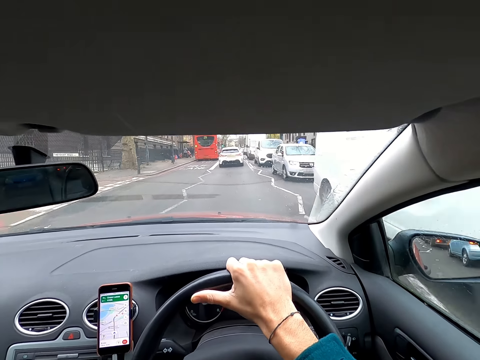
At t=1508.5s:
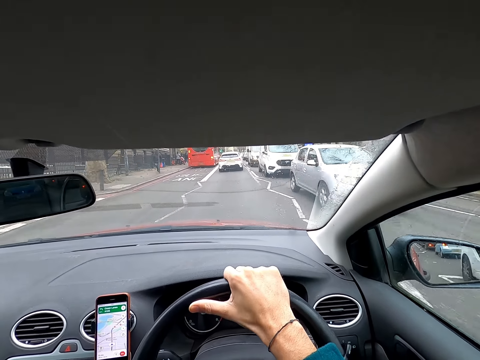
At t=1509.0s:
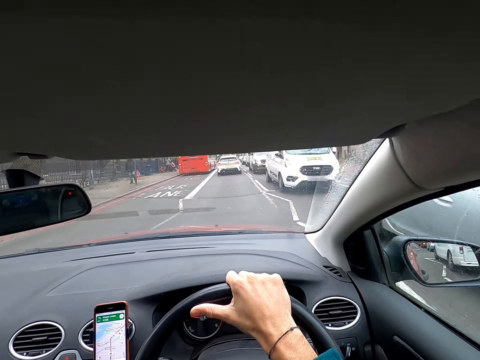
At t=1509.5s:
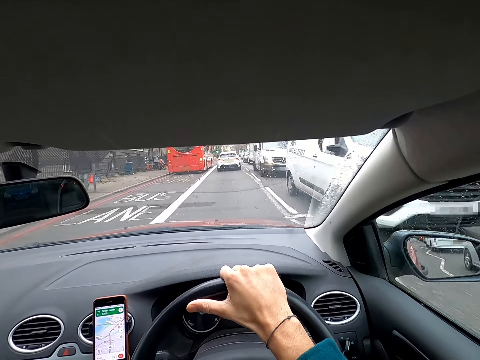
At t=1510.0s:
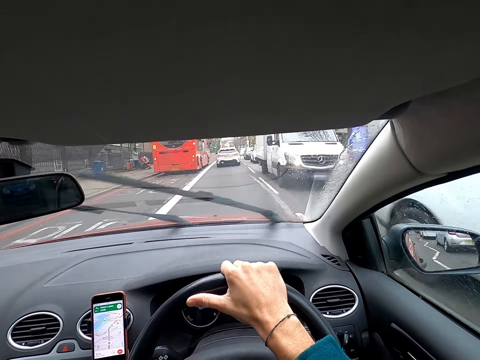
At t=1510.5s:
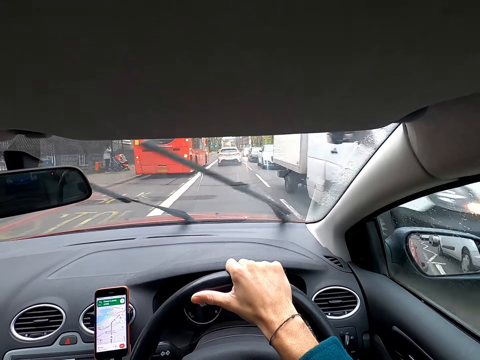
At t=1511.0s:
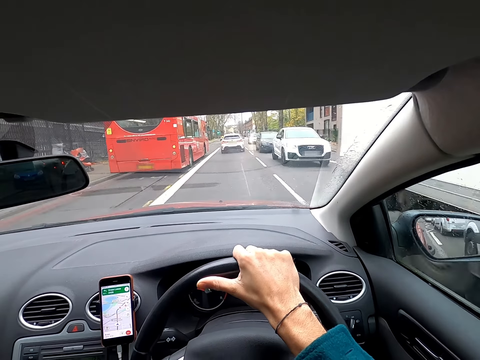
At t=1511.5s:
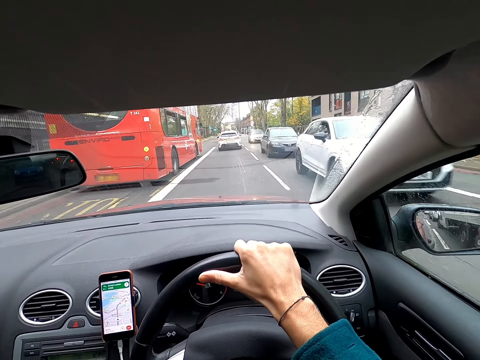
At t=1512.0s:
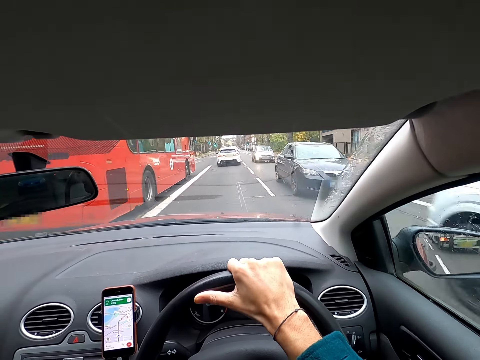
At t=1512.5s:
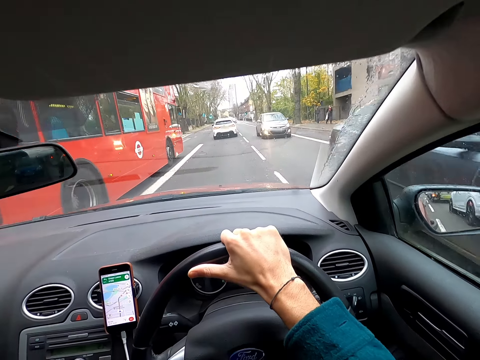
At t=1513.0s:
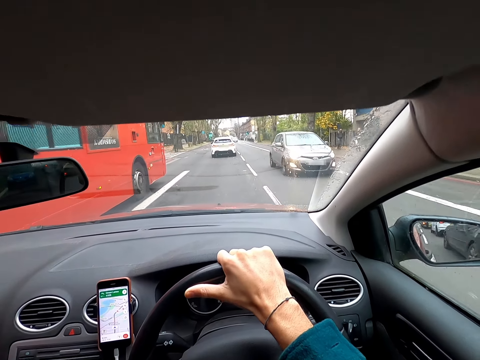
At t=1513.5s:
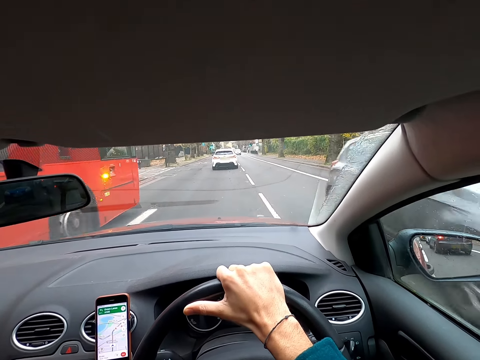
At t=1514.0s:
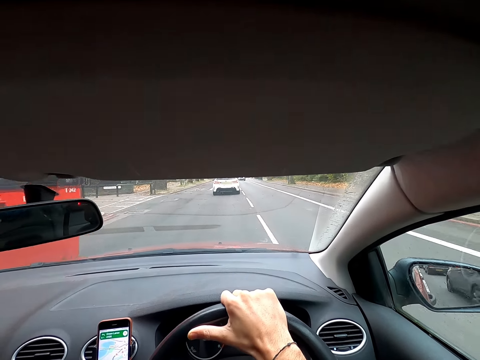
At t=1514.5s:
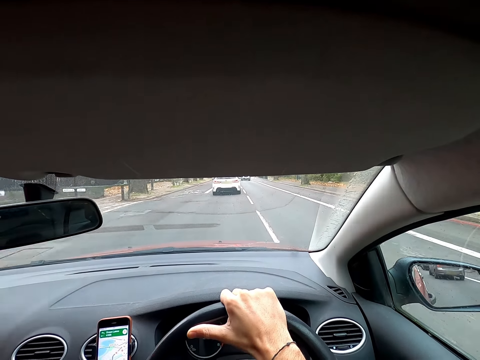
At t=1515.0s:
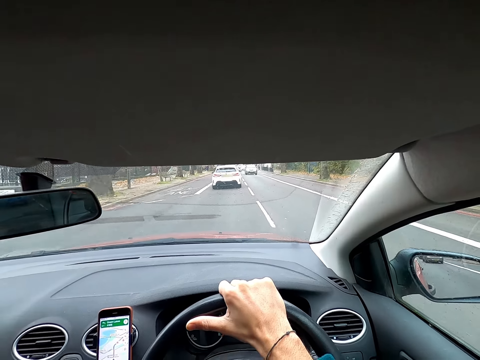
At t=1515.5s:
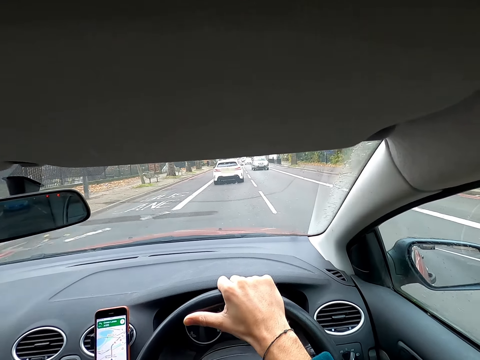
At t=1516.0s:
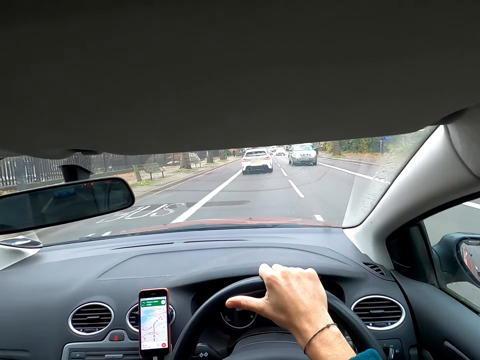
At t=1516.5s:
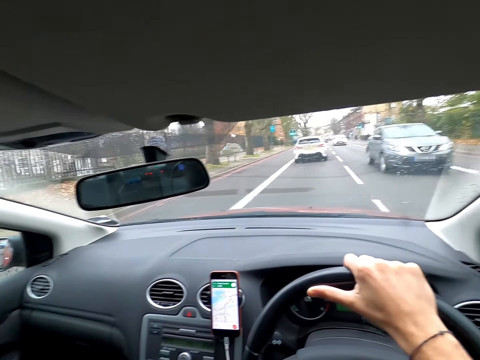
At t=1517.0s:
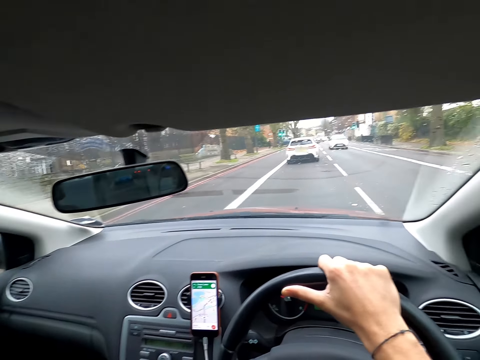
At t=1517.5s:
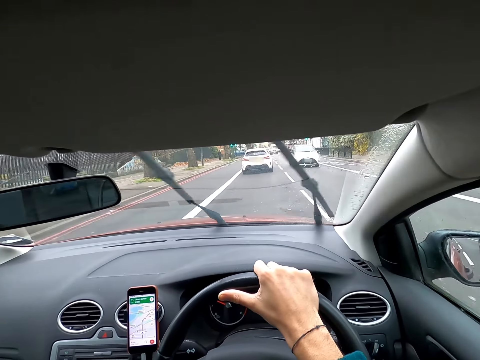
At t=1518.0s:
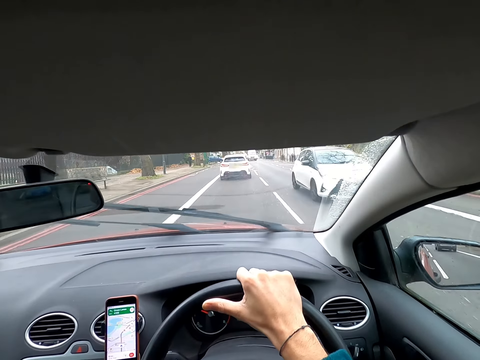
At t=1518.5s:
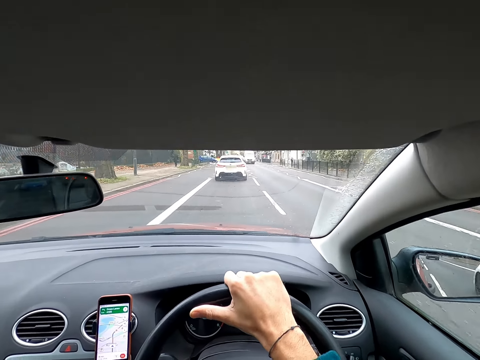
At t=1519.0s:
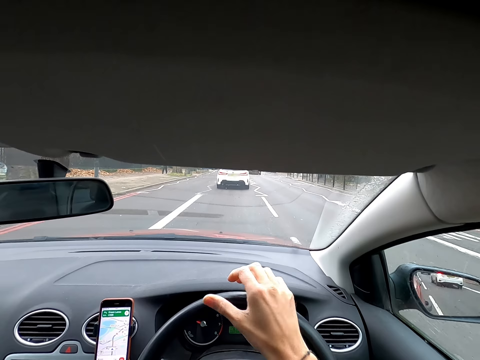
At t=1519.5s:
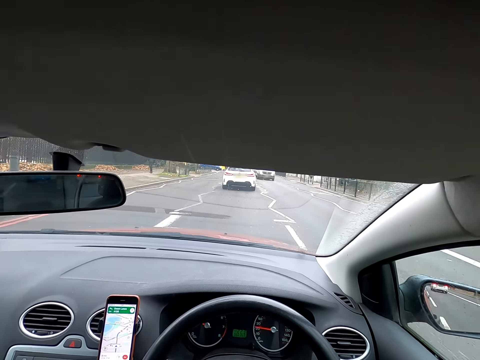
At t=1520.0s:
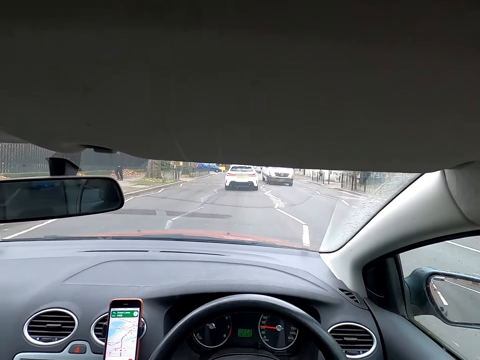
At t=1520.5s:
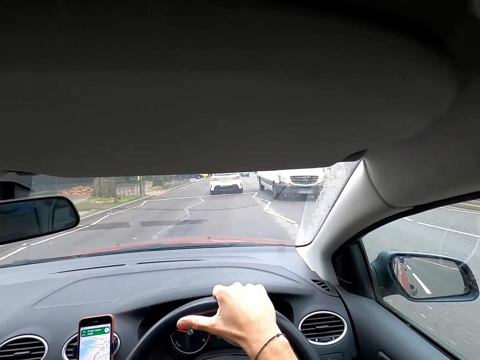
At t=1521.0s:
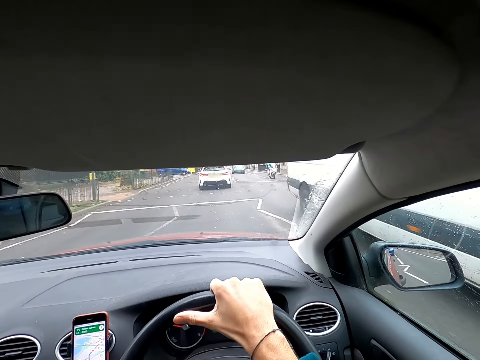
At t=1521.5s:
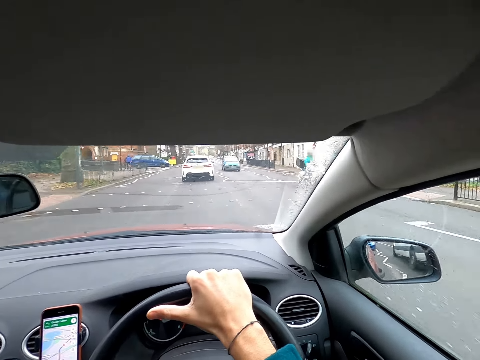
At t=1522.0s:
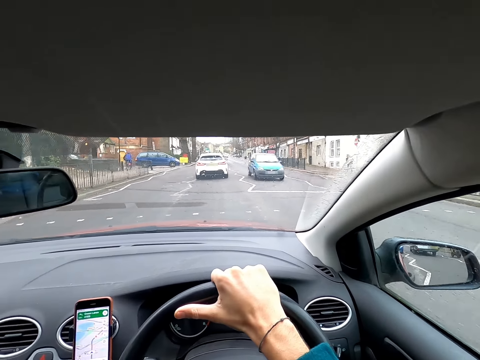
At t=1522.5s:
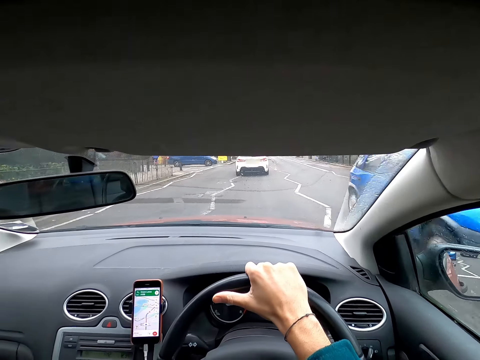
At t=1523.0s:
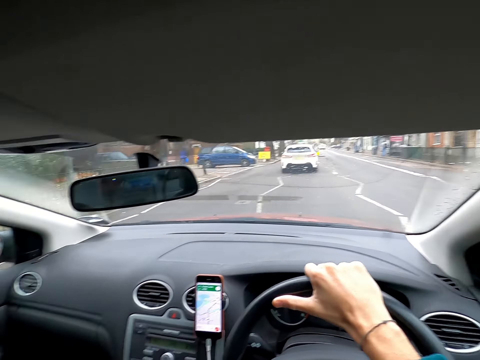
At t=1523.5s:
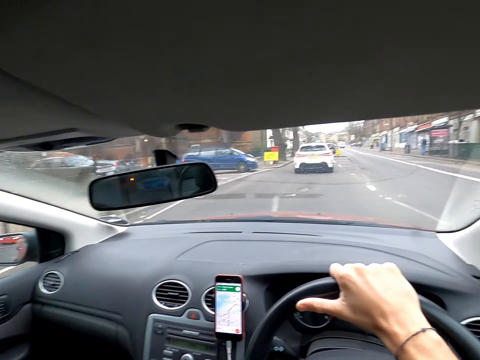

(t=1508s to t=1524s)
The camera wearer drives past a white bus. He drives past a white car. He drives past a white bus. He does so again. He drives past a white car, a red bus, a black car, an ash car. He drives past a black car. He drives past a white car. He touches his face with his right hand. He drives past a white bus. He drives past a biker. He drives past a blue car.

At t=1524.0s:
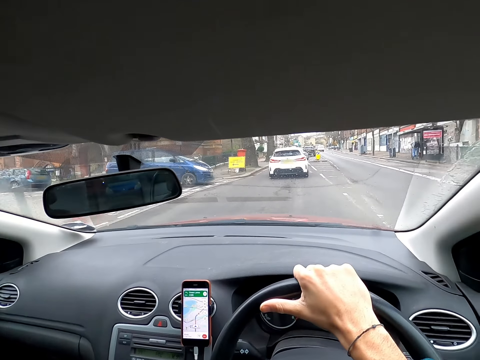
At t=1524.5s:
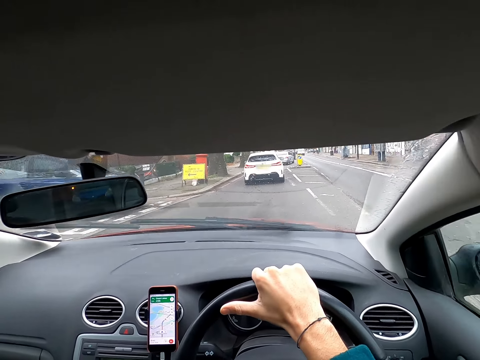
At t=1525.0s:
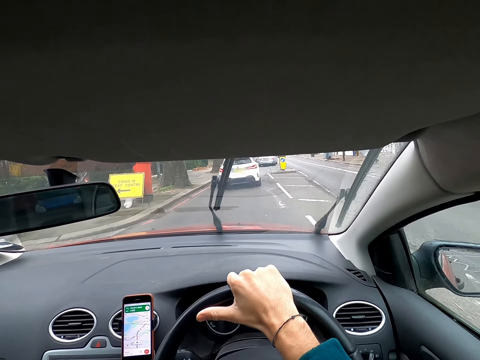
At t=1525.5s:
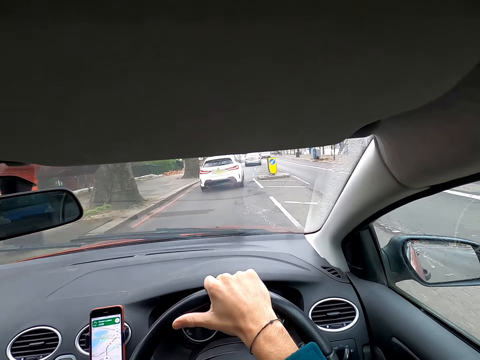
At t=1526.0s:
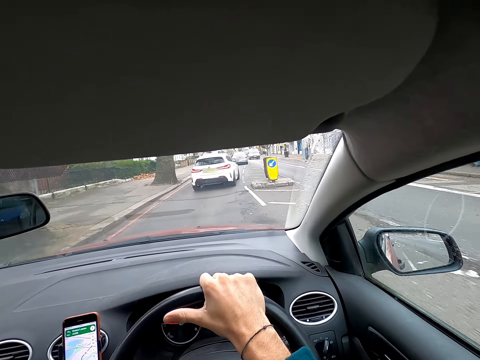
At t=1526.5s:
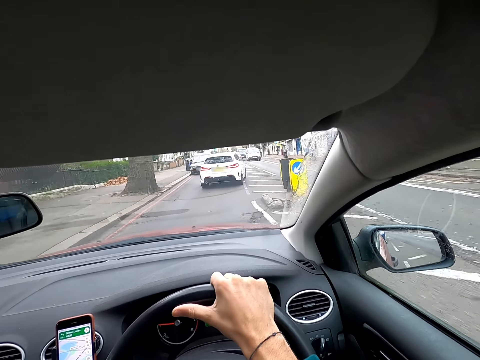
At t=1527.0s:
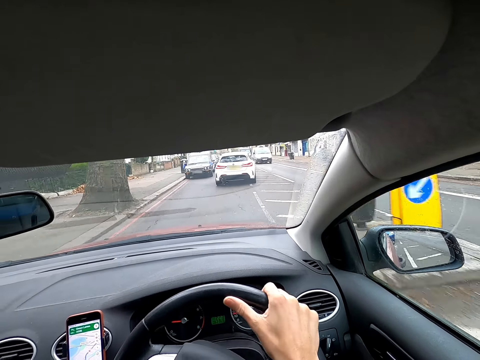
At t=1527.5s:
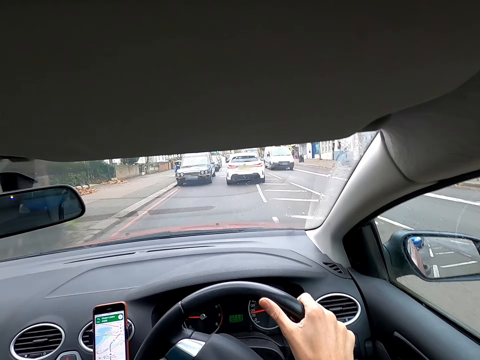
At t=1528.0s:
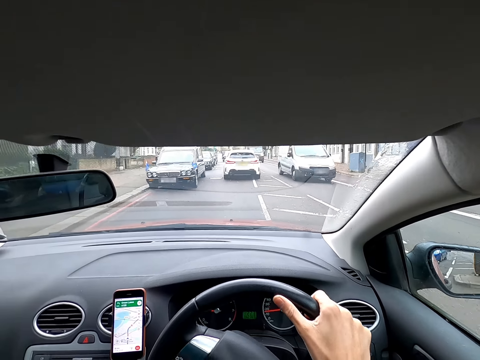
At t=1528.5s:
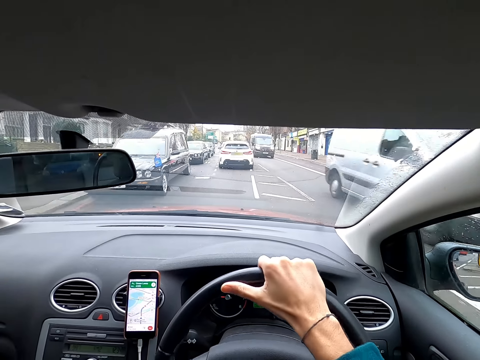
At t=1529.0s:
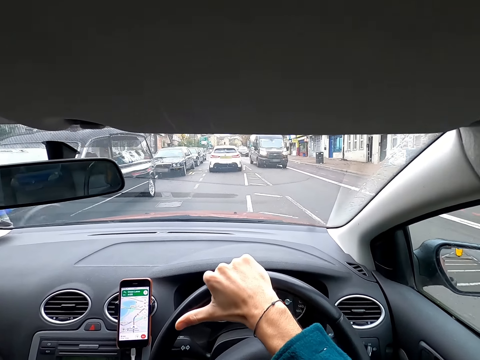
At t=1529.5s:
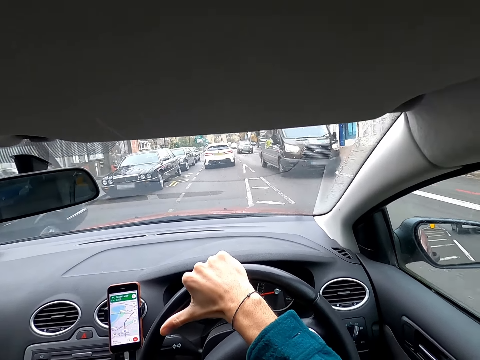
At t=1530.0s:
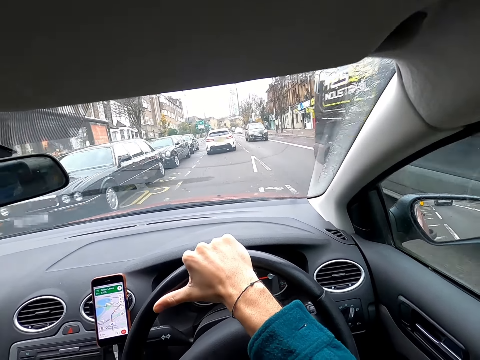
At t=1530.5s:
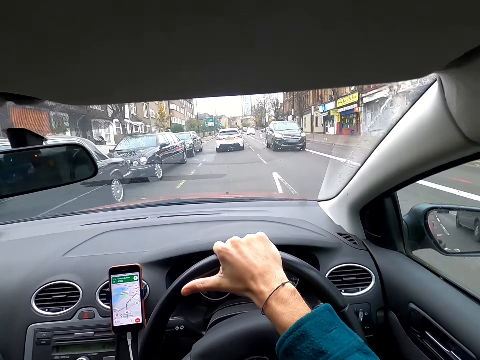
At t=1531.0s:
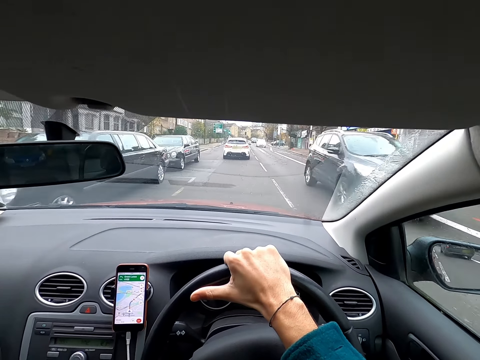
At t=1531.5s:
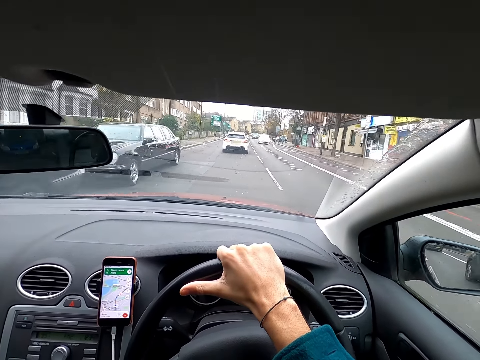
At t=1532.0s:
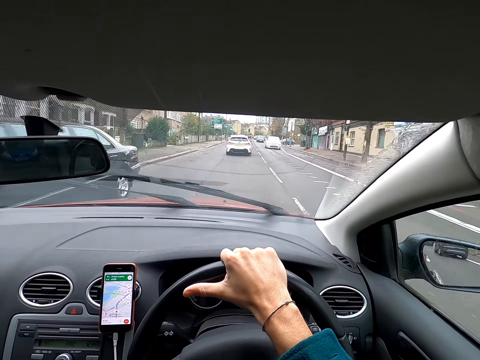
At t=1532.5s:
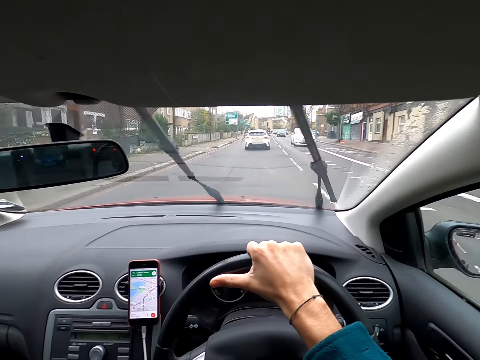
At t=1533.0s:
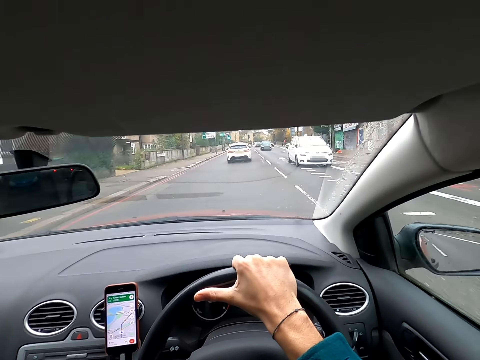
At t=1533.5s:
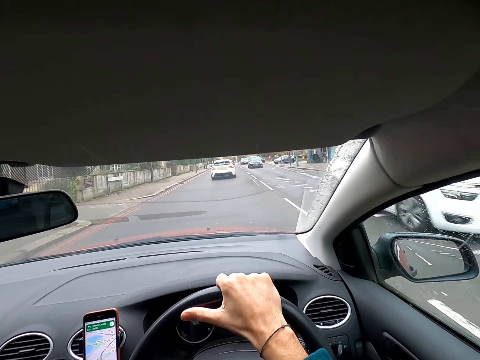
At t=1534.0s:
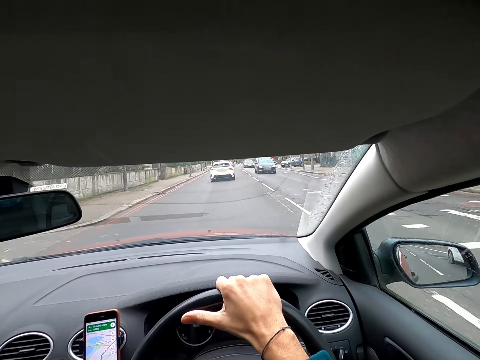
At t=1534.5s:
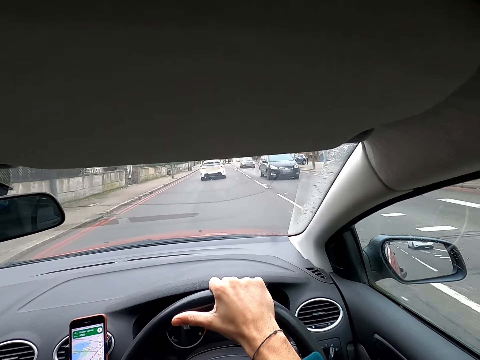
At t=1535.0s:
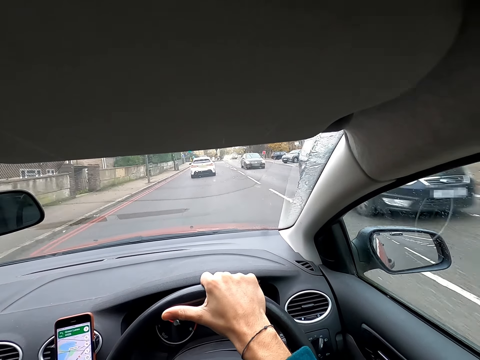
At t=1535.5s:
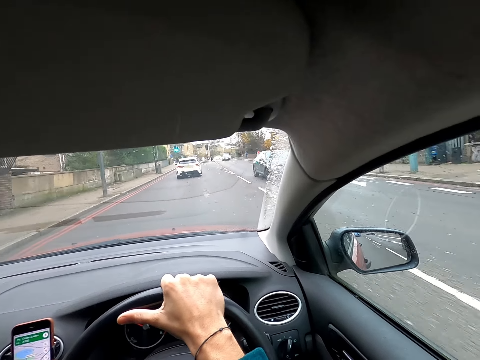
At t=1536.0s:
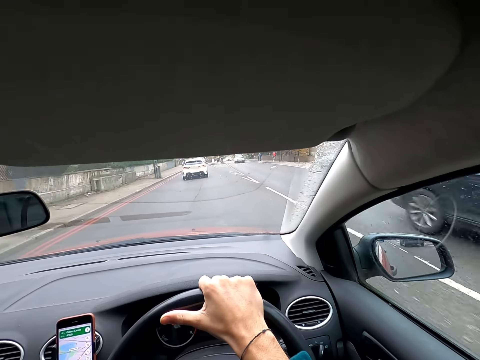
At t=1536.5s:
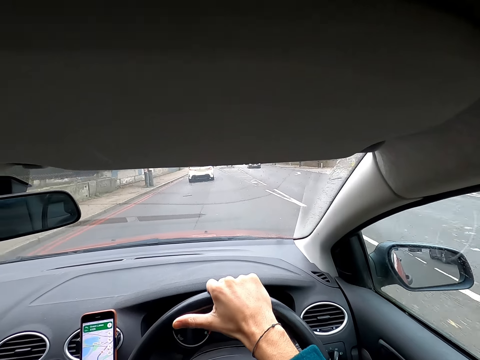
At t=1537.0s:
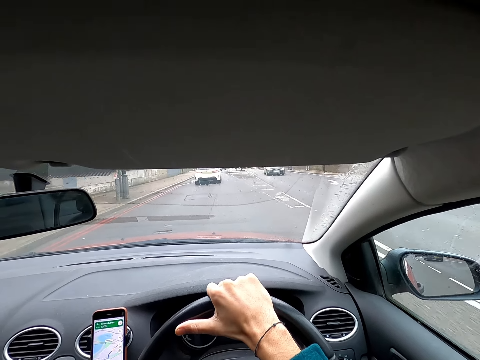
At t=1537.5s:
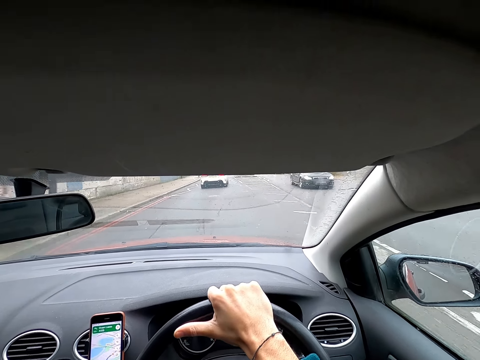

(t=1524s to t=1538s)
The camera wearer drives past a blue car. They drive past a white bus, a black bus, a black car. They drive past a white car. They drive past a black car. They do so again.
